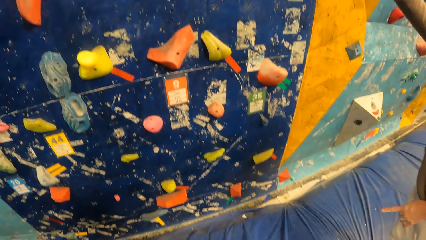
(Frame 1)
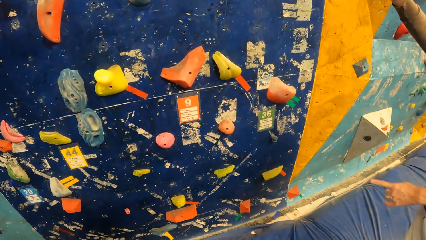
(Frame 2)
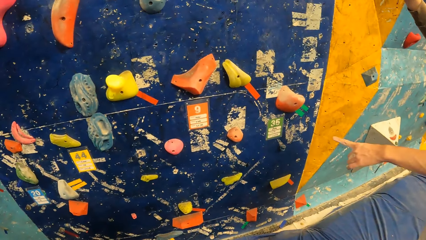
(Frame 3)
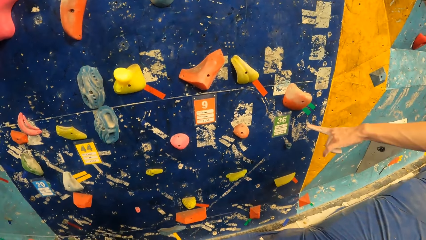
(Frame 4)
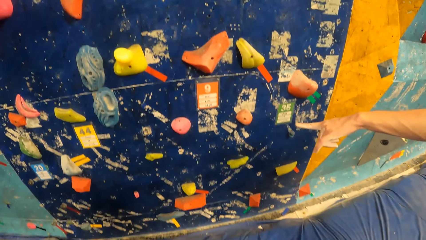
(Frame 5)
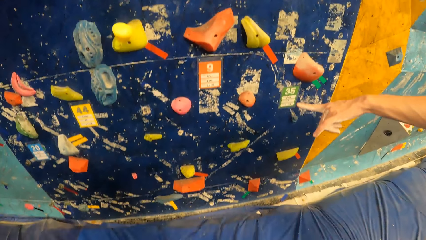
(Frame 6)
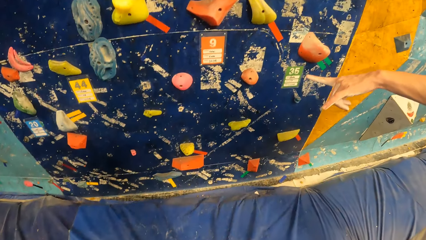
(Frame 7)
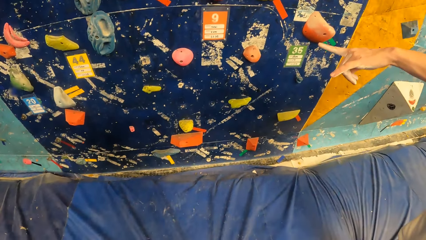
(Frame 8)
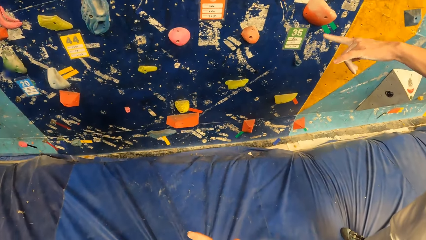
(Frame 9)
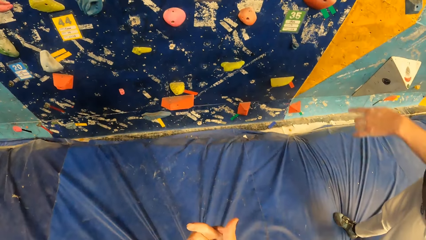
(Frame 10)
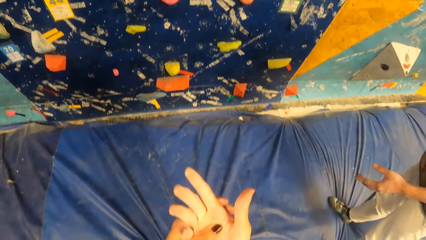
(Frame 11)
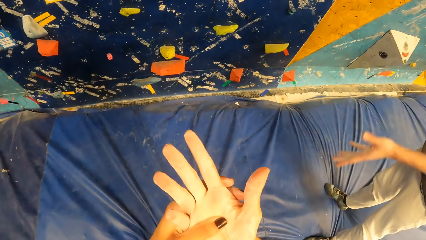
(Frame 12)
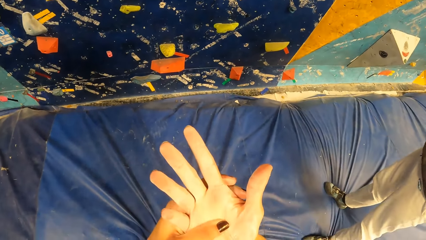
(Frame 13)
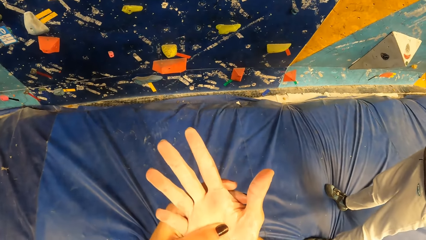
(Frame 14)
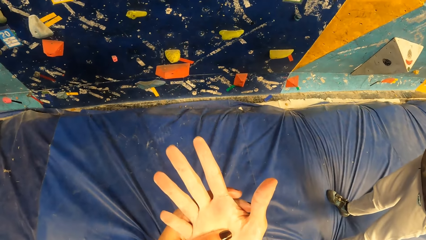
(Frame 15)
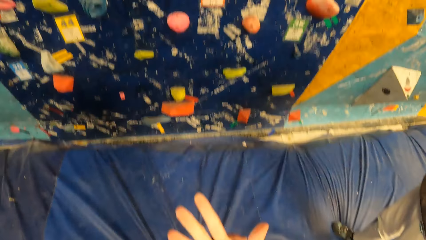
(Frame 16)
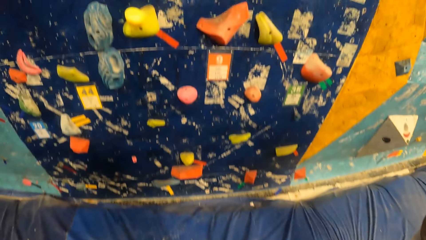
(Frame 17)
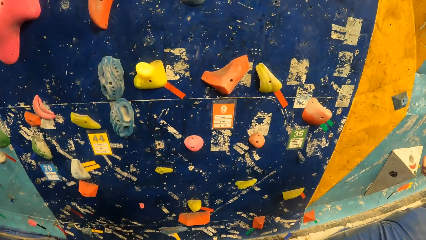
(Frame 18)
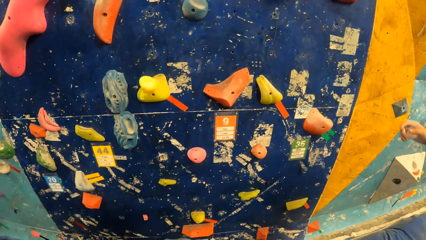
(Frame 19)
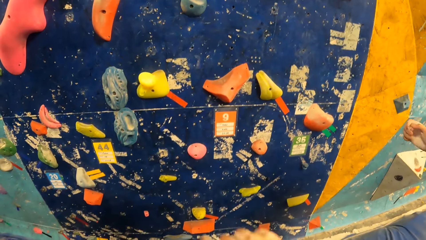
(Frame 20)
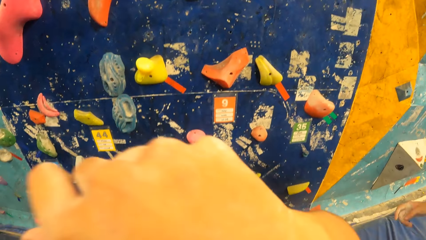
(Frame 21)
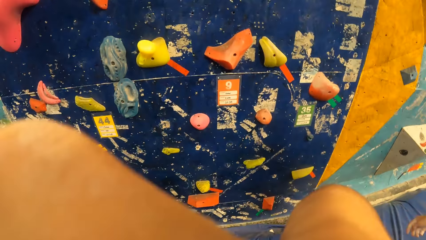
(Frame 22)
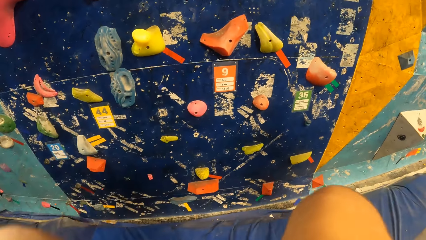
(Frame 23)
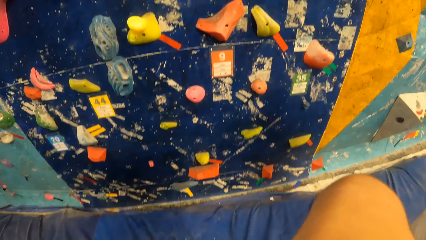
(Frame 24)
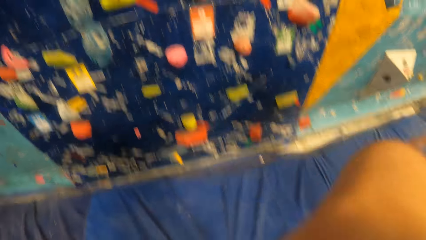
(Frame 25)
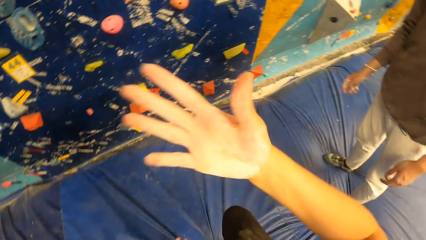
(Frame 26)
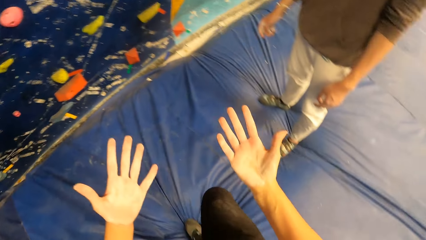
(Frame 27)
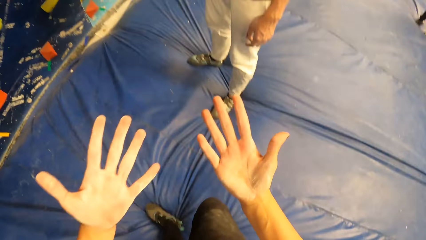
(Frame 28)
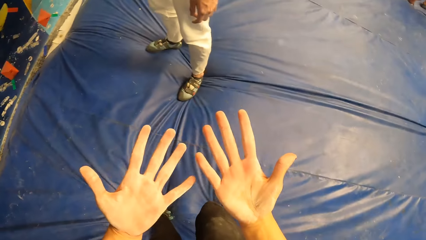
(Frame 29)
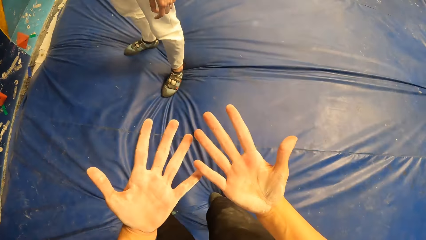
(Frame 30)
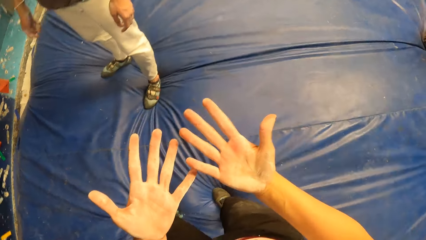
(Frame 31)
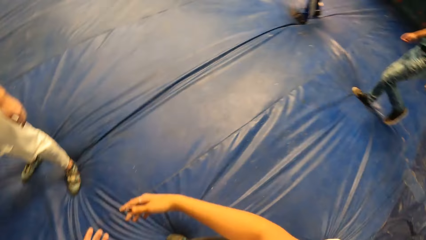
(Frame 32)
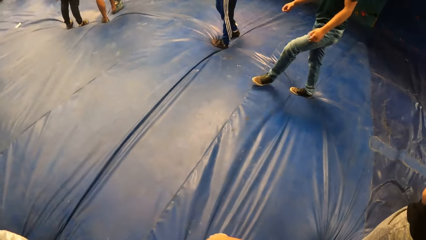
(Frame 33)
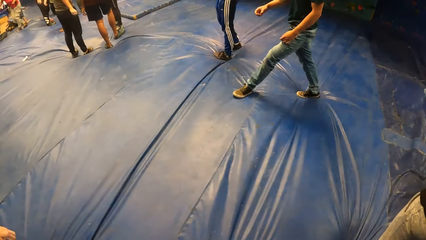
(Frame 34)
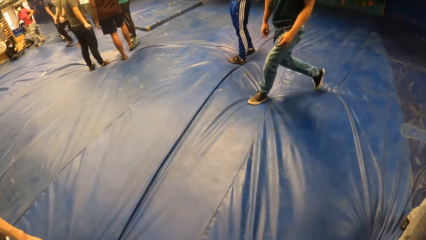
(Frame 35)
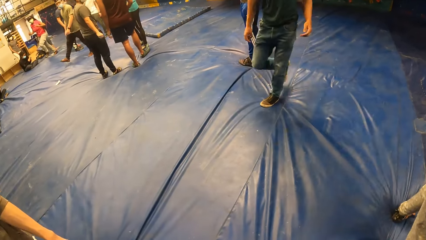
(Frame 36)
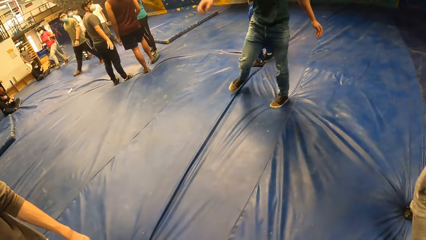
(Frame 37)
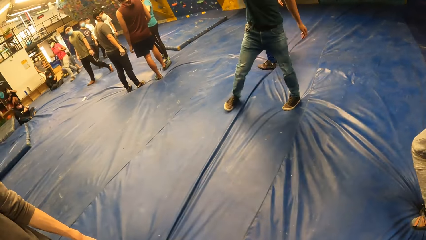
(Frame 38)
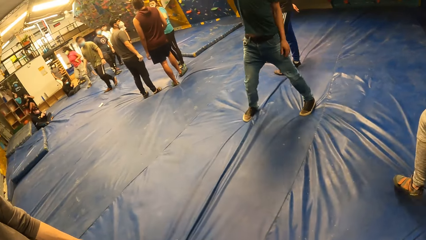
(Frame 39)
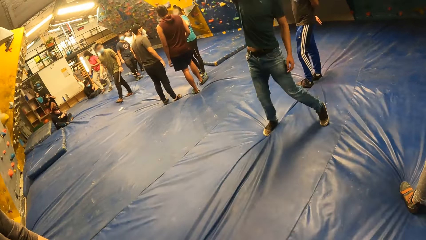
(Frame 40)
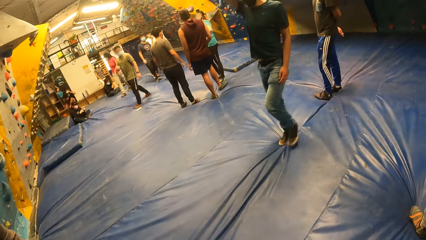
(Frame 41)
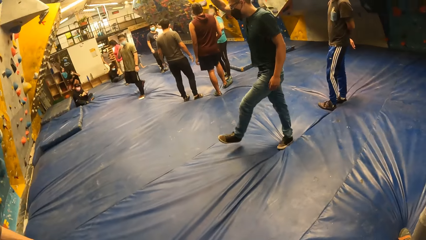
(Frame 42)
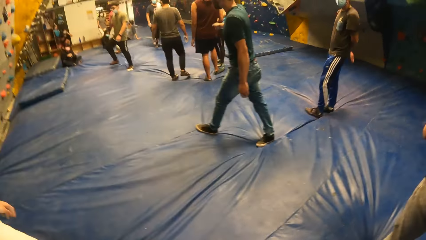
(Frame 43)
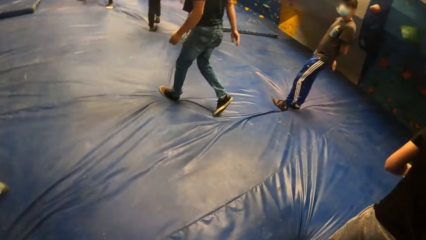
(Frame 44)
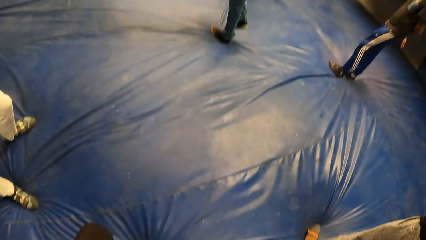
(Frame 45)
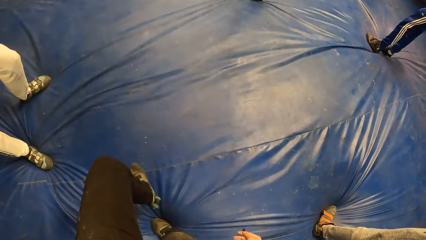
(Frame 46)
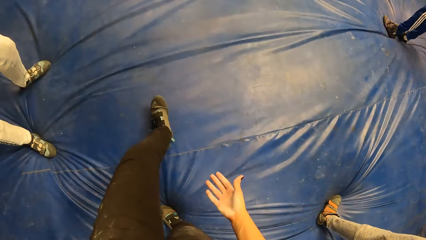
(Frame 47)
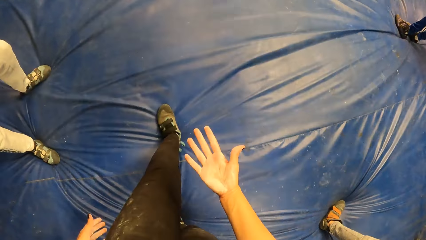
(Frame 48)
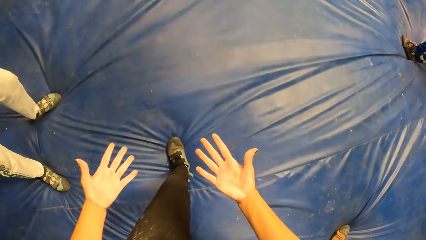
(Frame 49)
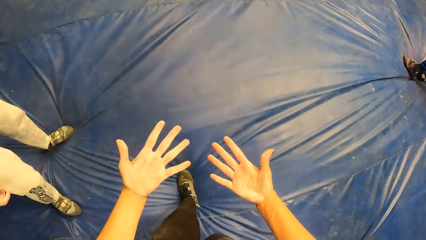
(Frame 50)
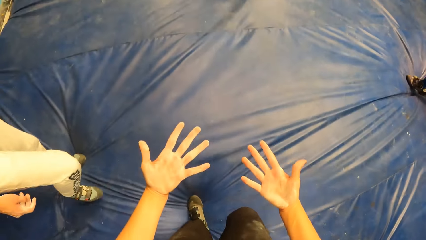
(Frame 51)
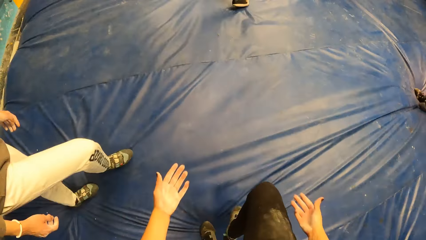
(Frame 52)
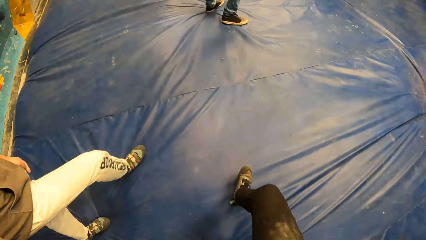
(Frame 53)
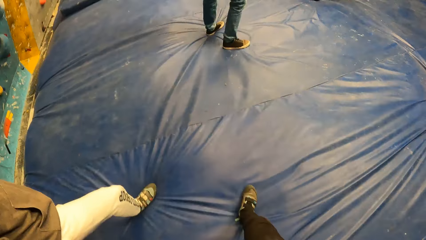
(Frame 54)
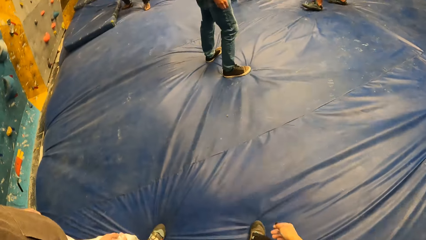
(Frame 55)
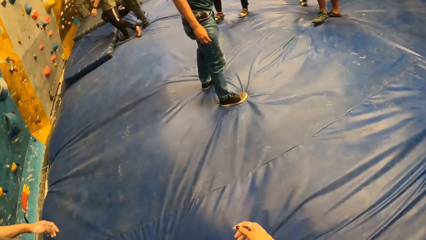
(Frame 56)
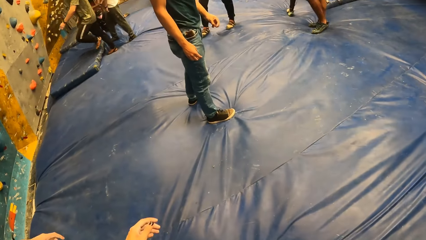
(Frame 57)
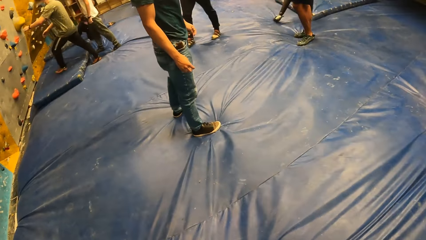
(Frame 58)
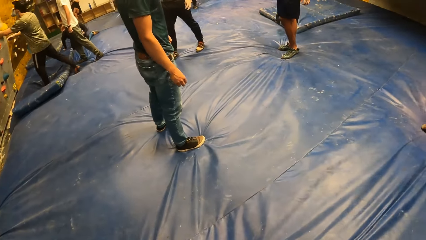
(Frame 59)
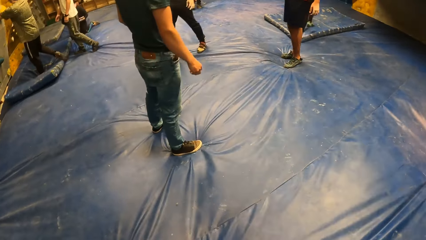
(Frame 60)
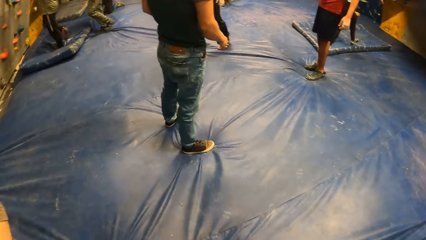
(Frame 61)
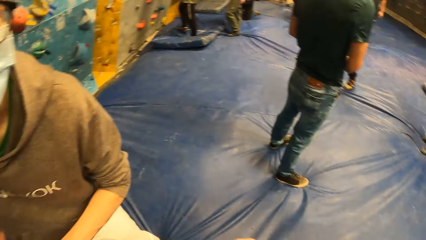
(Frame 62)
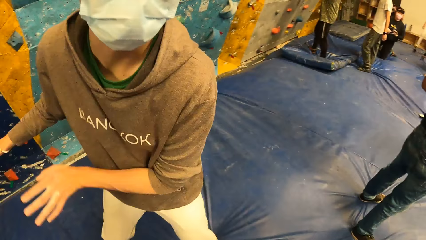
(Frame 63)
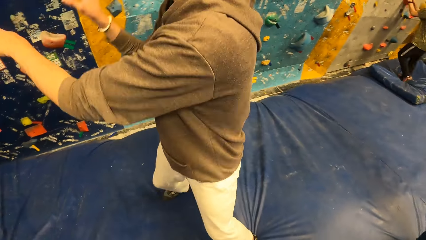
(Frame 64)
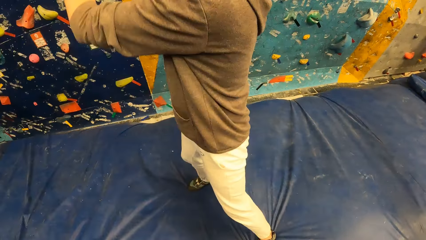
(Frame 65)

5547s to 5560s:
The man points his left index finger at the bouldering wall. The camera wearer rubs her nose with her right hand. She wipes her eyes. She walks around.

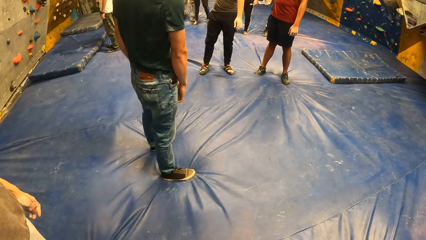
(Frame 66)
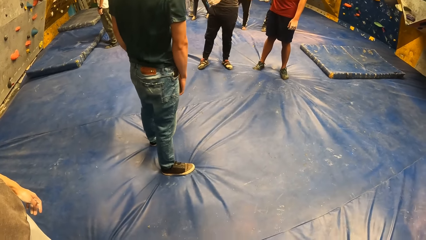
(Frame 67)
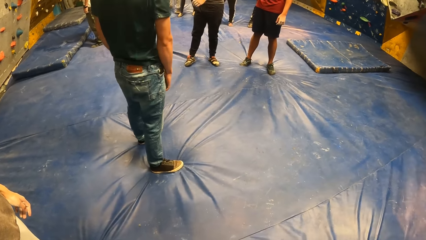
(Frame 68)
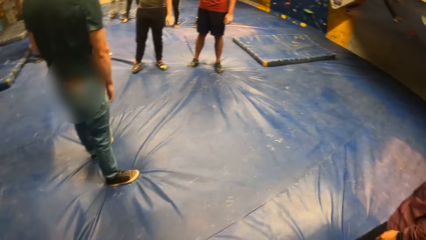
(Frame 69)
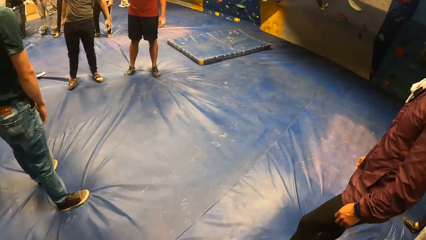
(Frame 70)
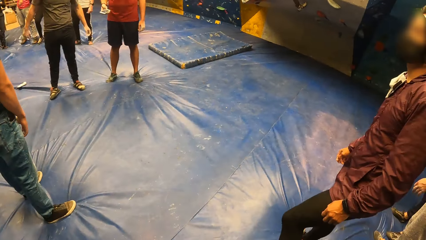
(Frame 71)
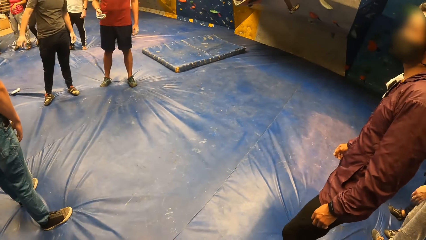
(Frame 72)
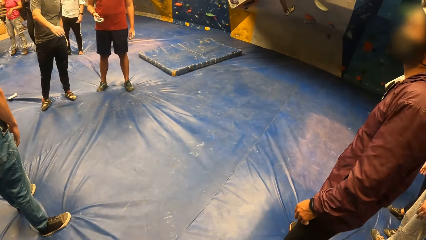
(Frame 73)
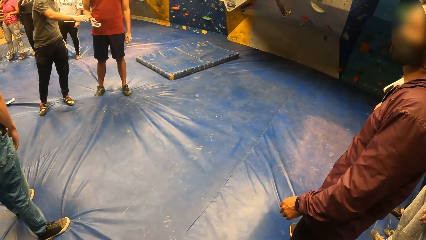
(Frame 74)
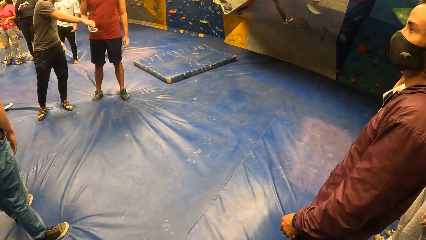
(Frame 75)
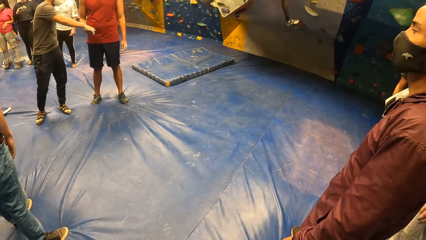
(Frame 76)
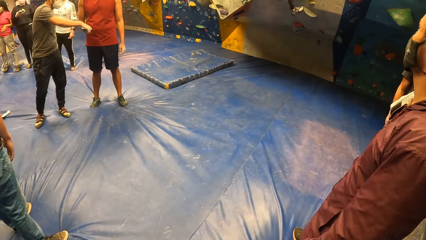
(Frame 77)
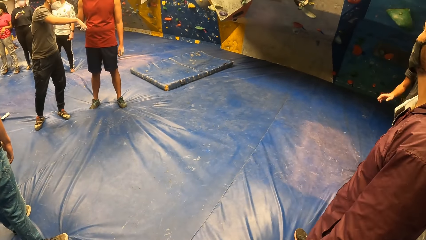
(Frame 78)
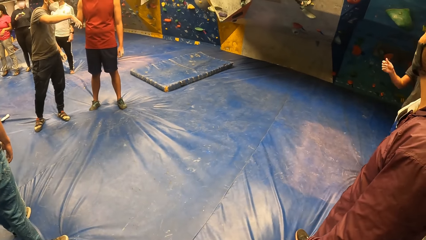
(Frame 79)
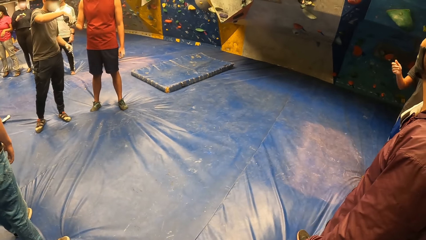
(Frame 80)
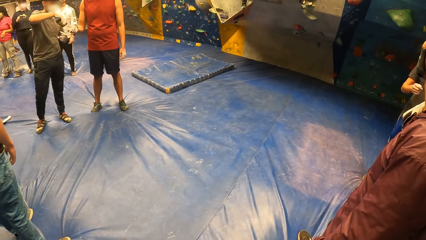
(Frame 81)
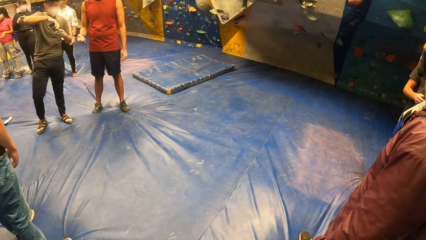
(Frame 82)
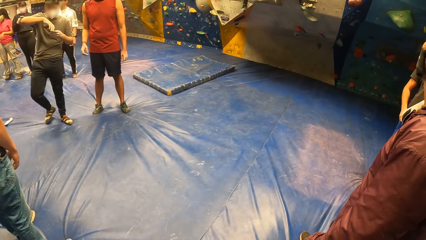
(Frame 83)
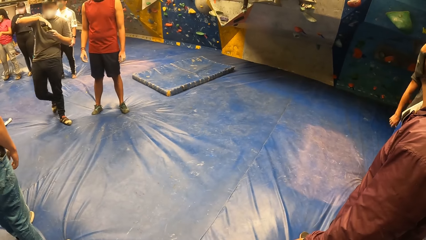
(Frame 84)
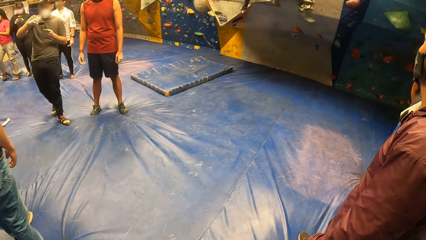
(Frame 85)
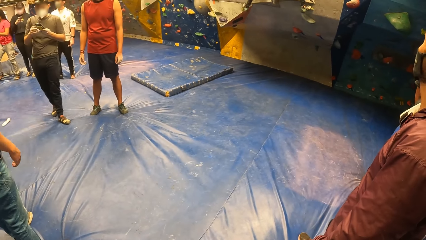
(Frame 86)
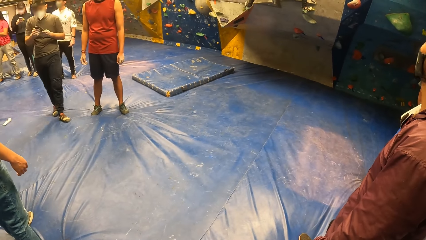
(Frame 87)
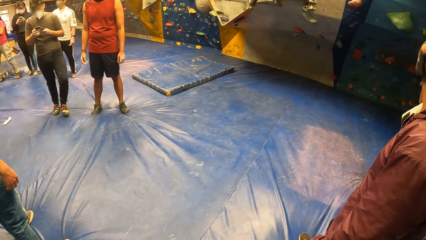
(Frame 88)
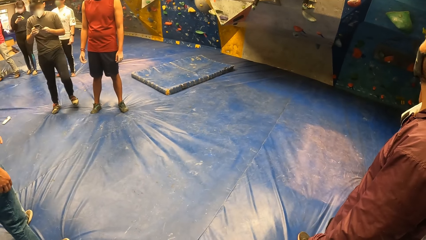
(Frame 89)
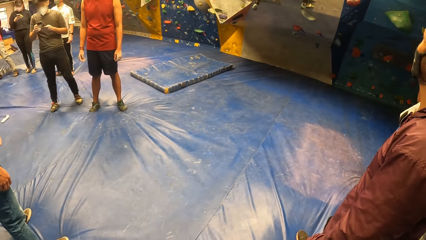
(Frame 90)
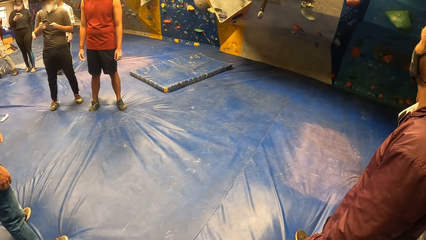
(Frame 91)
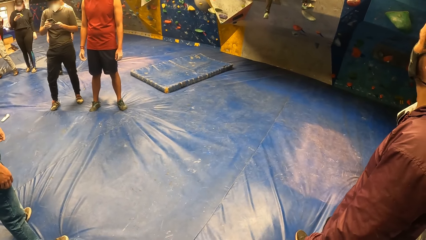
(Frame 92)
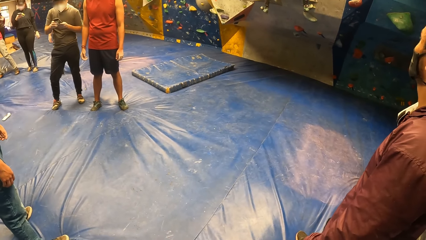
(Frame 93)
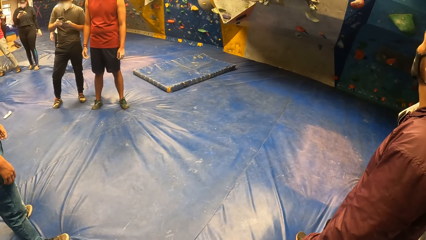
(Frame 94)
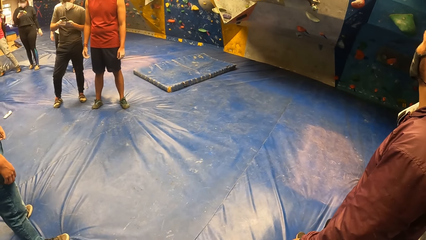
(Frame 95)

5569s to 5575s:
A man takes a phone from another man with his right hand. The first man operates the phone with both hands.
